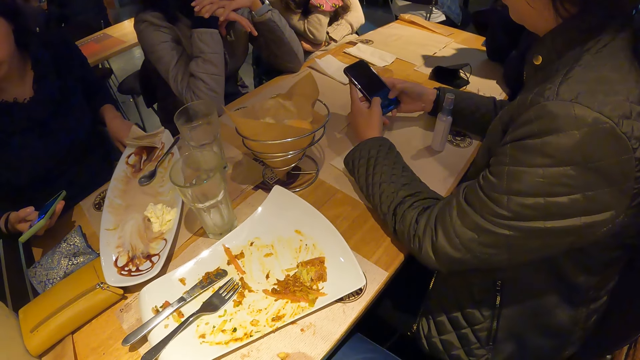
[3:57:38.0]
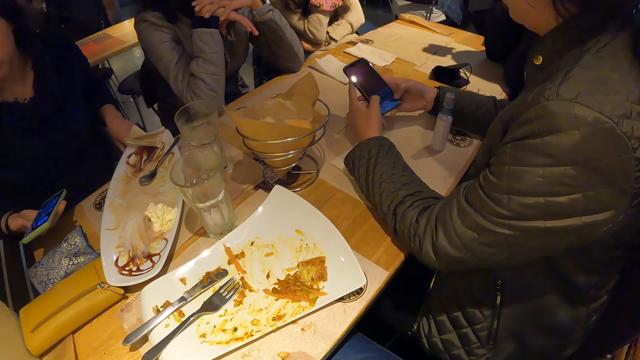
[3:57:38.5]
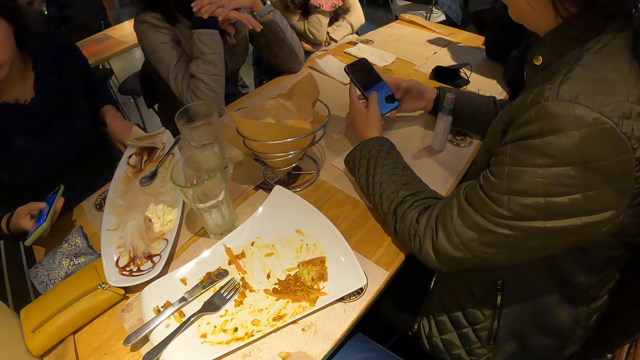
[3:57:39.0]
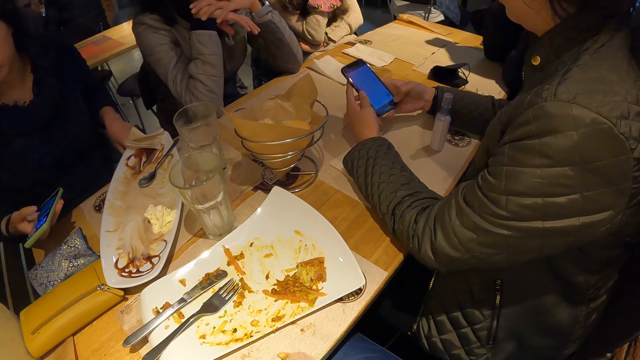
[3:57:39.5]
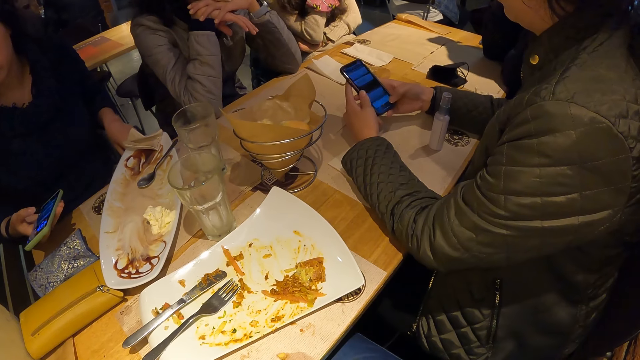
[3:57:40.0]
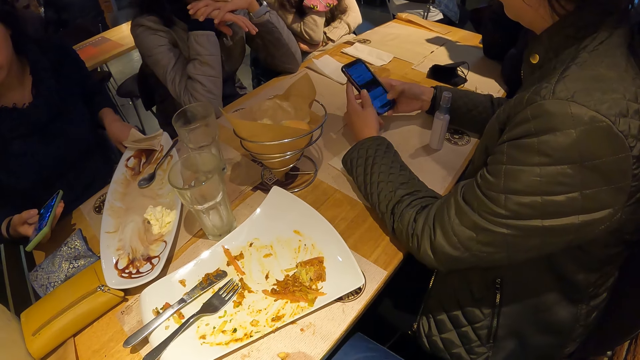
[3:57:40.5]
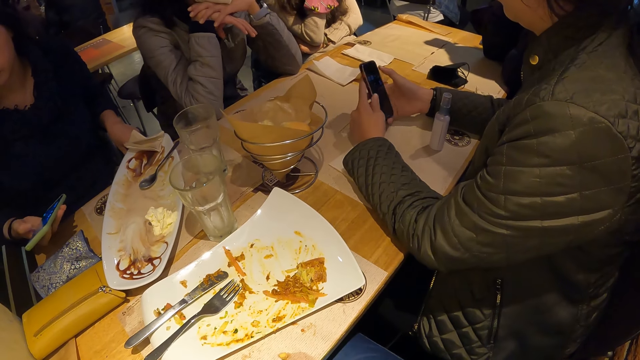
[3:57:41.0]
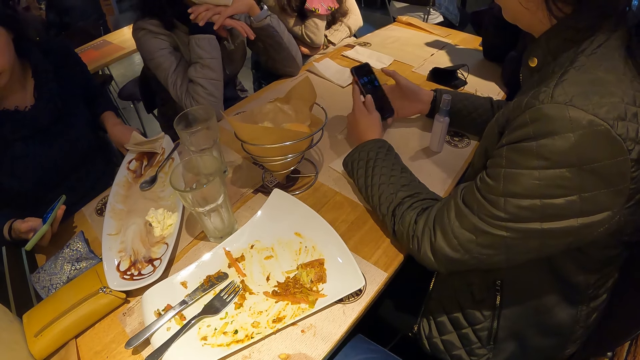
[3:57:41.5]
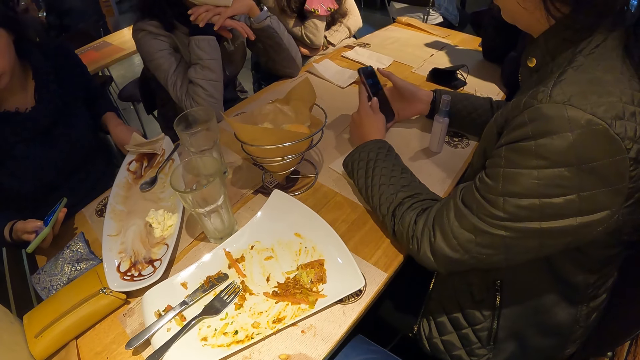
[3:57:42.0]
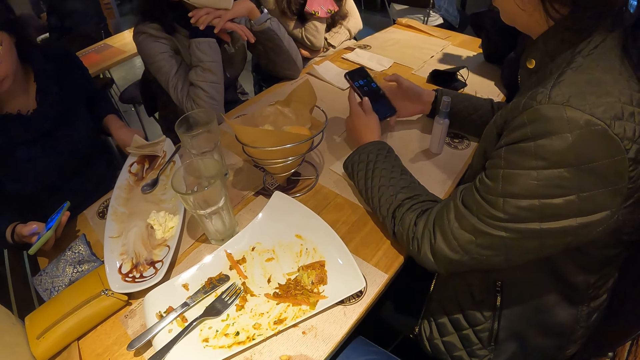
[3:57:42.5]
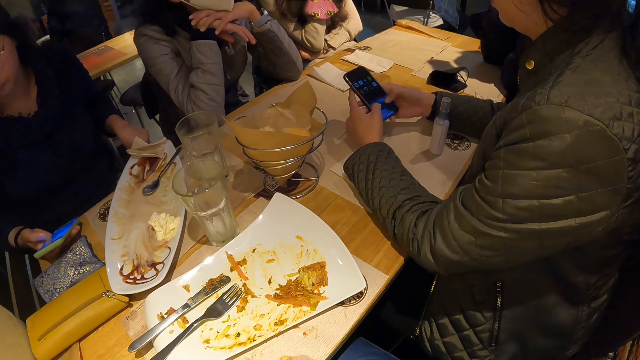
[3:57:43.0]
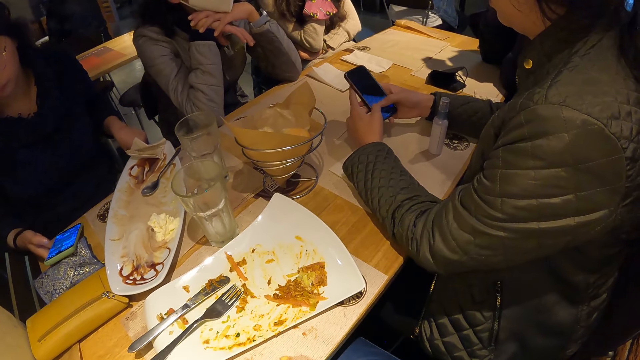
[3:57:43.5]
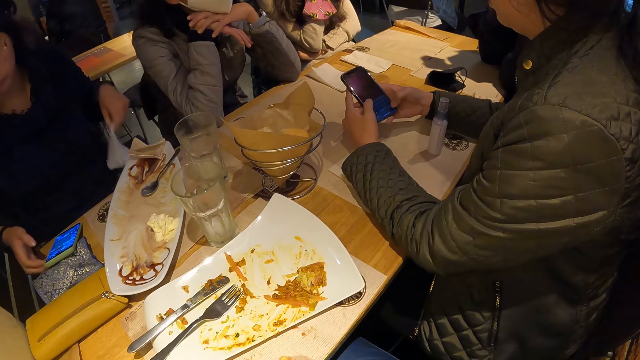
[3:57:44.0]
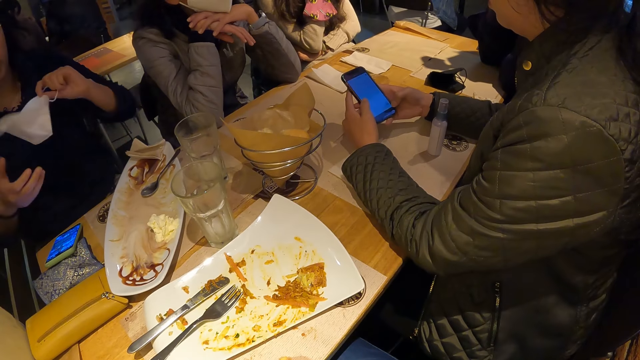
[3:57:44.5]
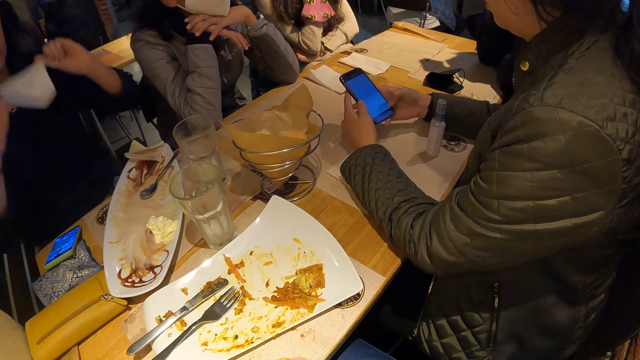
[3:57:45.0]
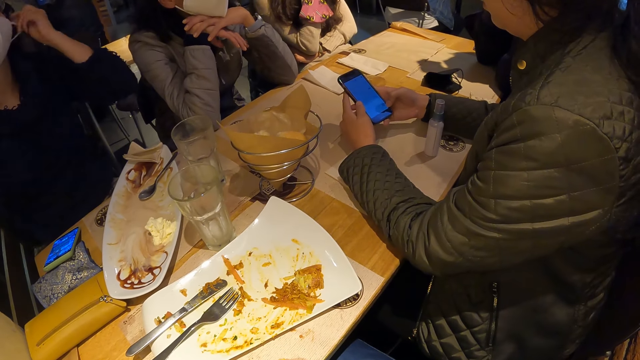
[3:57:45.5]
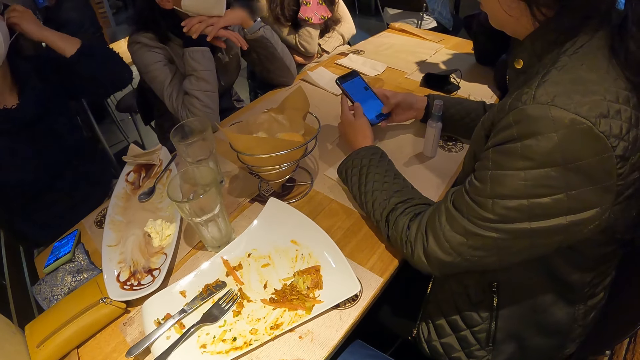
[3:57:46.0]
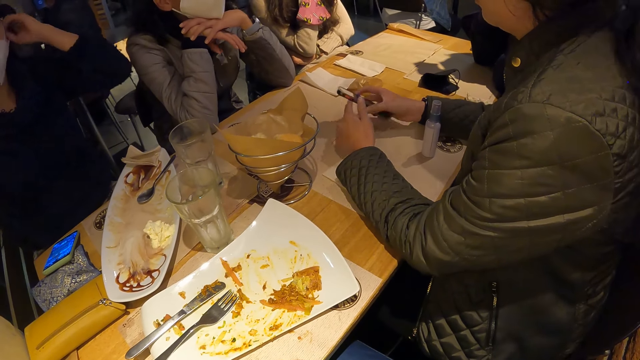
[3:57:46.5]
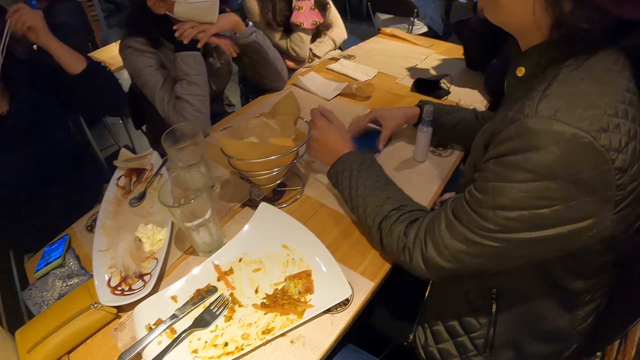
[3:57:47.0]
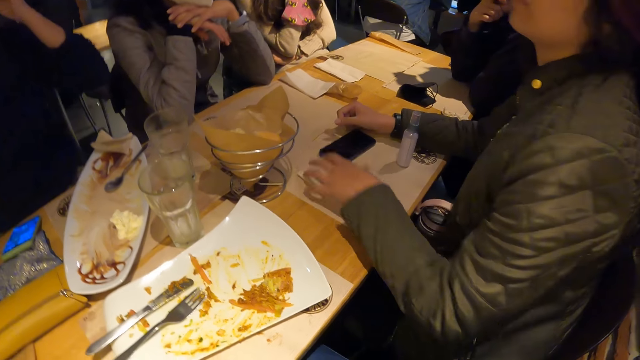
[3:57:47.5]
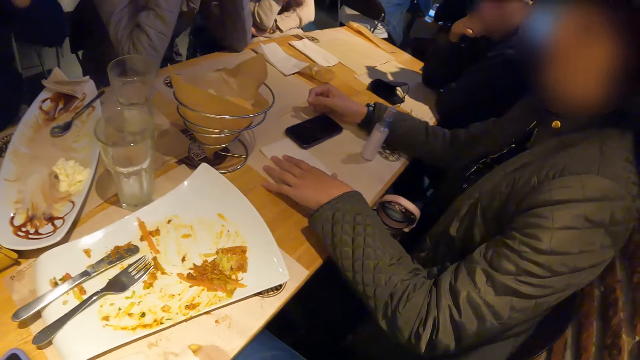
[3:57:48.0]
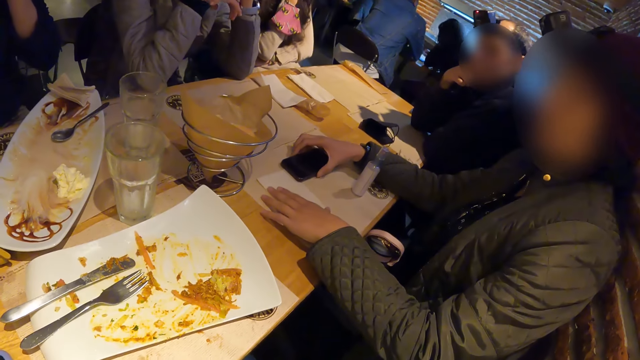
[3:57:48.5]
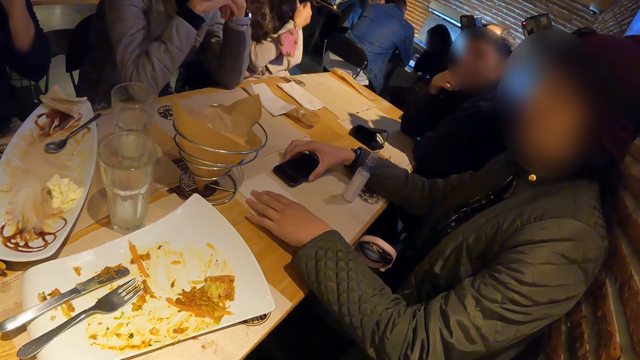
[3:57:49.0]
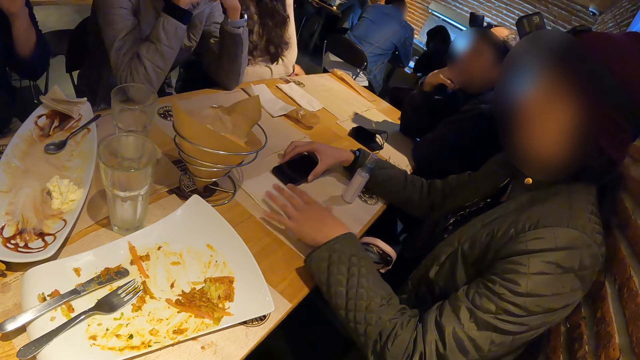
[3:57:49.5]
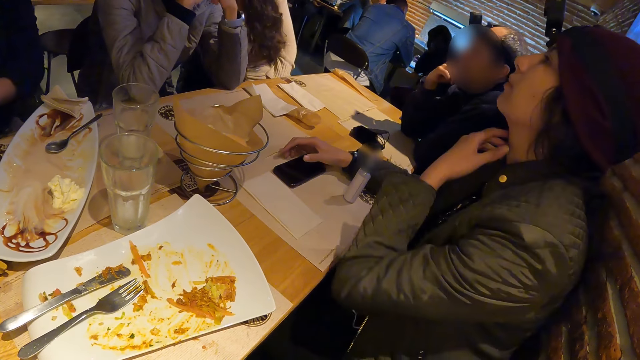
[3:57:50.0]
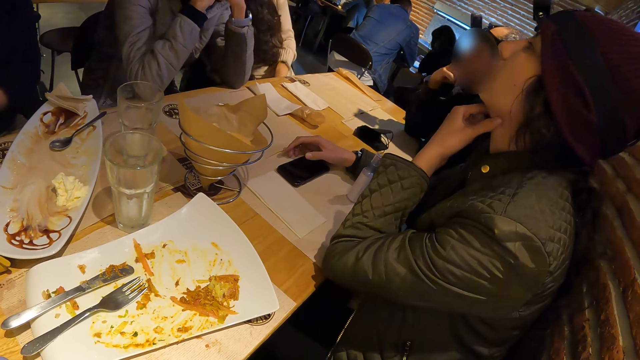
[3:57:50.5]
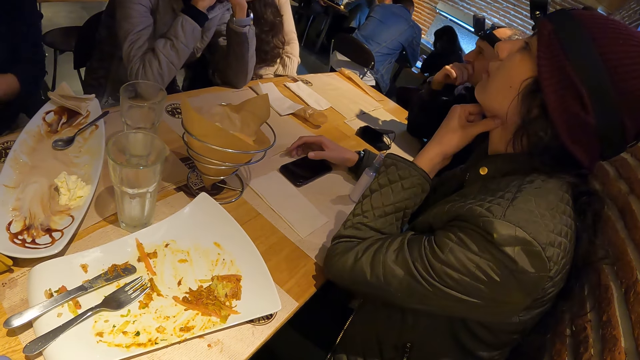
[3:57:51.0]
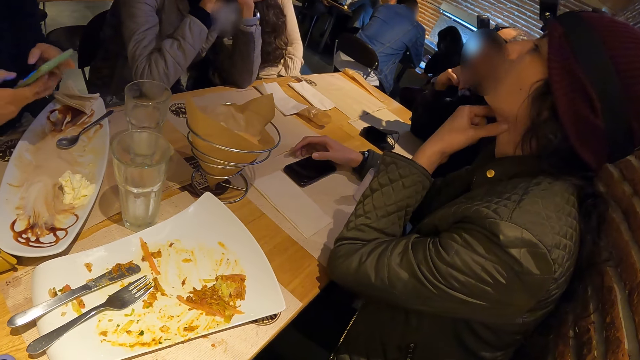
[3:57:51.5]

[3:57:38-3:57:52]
A woman places the phone in her right hand on the table. She wears the facemask with both hands. Another woman places the phone on the table with her right hand. She moves the paper and holds the phone with her right hand. The first woman operates the phone.

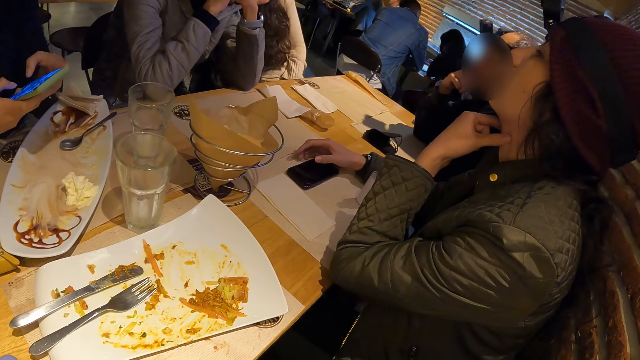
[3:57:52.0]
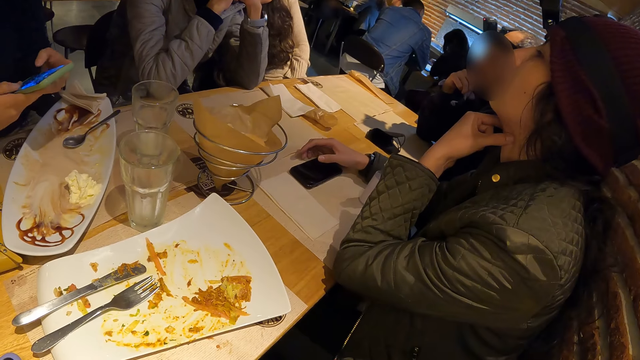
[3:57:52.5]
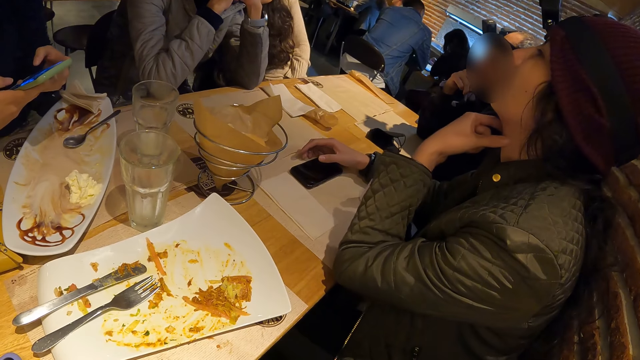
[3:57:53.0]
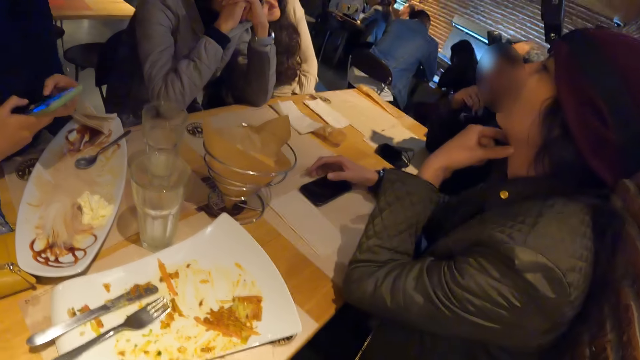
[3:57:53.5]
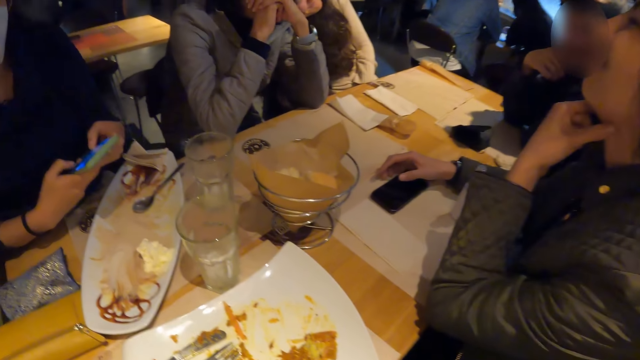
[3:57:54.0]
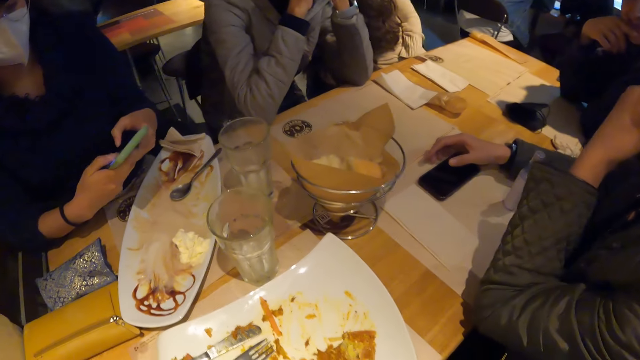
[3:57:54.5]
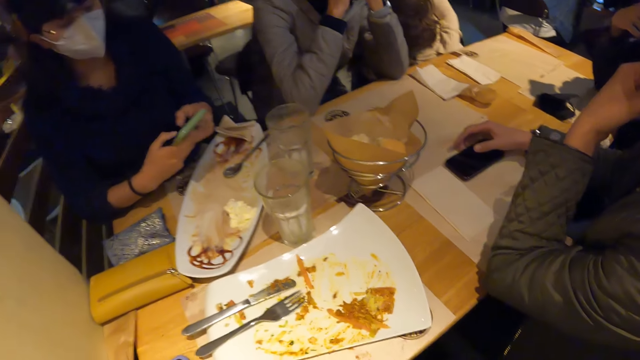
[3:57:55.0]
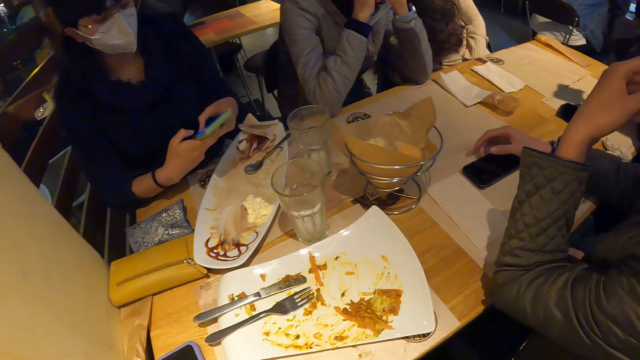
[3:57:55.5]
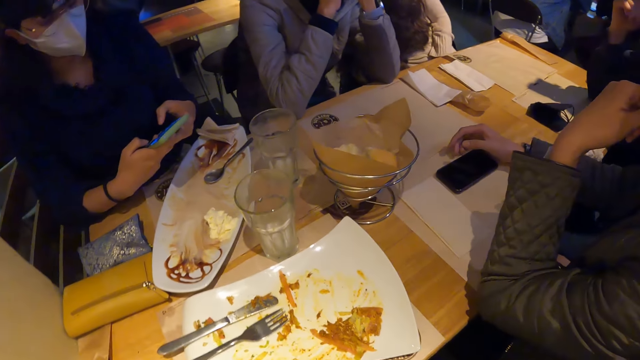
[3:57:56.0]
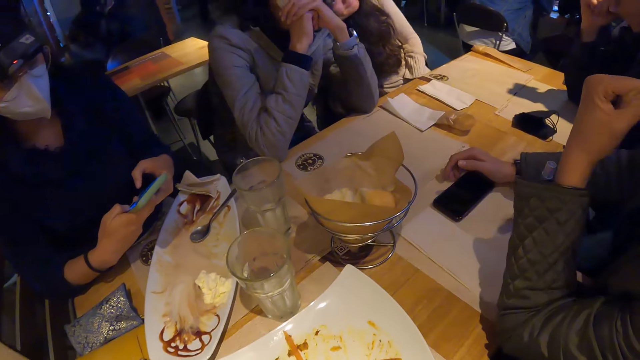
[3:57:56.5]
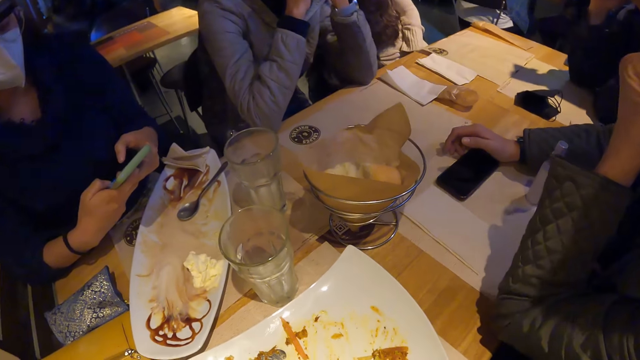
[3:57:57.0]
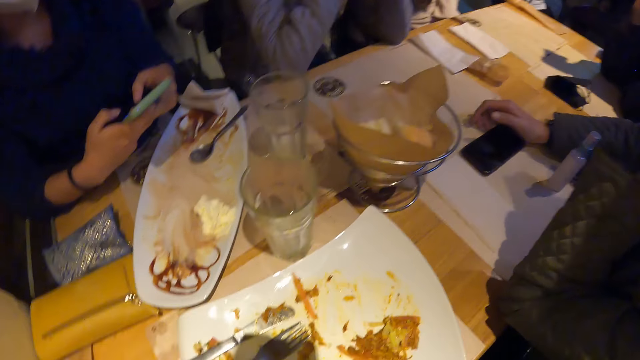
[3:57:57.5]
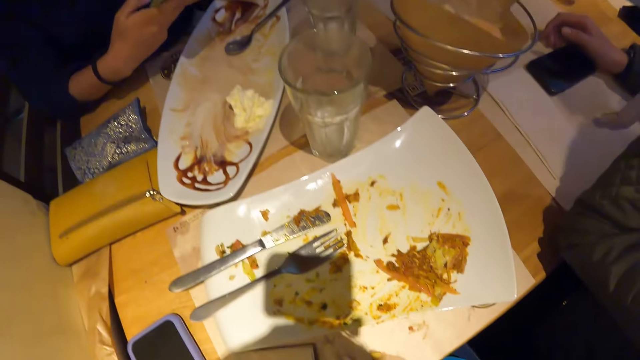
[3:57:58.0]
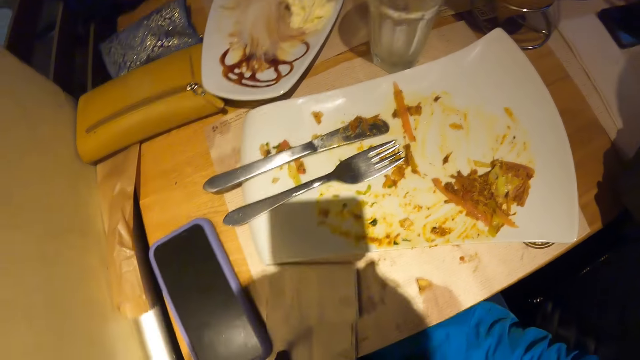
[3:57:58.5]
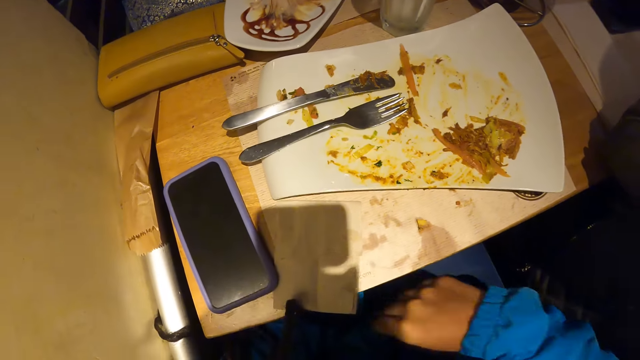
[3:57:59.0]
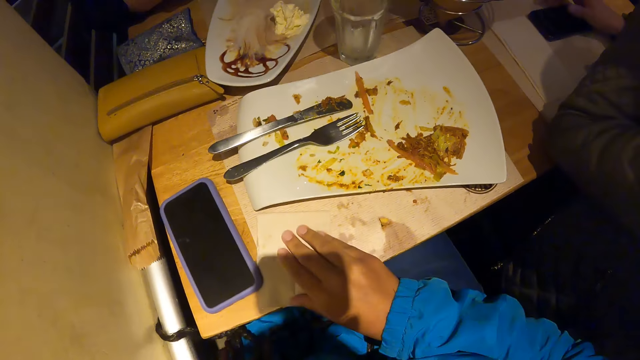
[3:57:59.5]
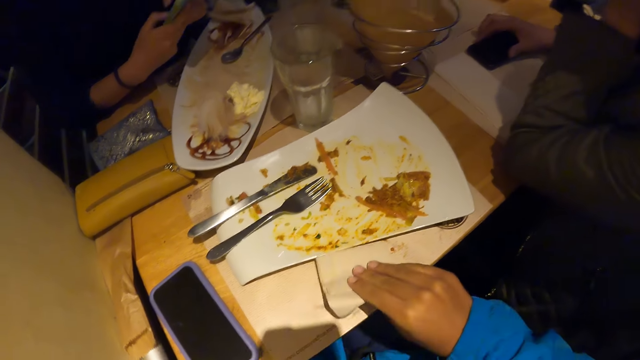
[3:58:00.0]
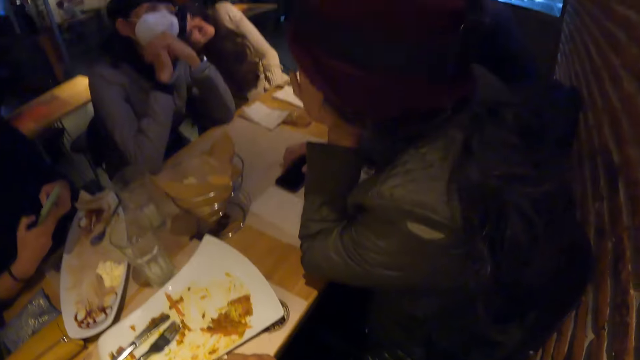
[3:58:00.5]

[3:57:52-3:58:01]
The woman operates the phone with both hands. The camera wearer picks up a serviette from the table with her right hand. She moves the paper.
